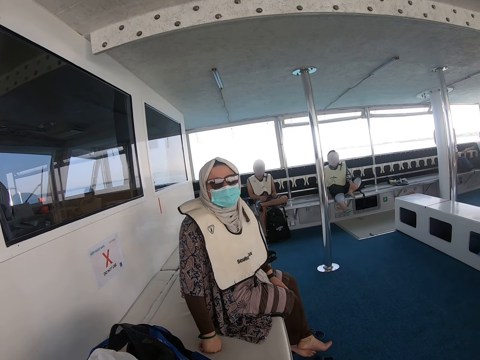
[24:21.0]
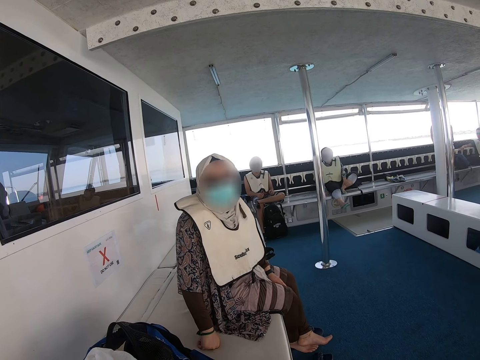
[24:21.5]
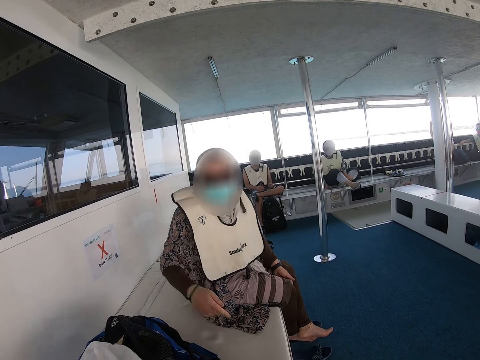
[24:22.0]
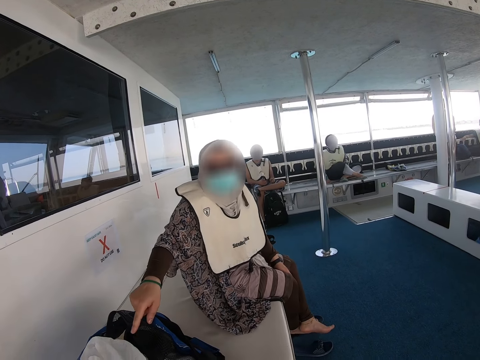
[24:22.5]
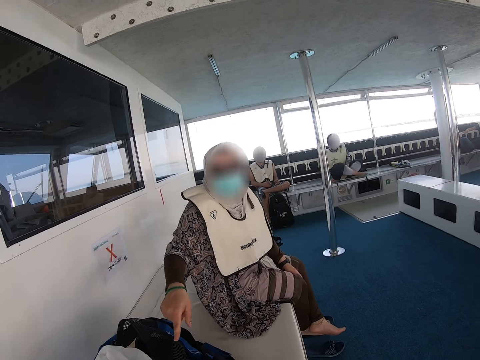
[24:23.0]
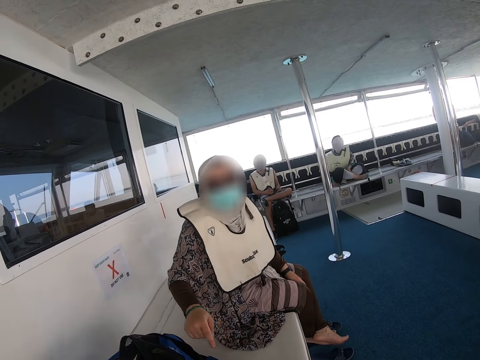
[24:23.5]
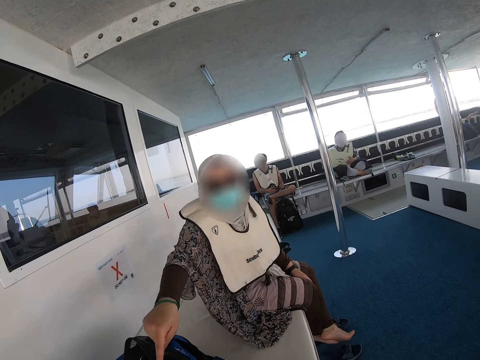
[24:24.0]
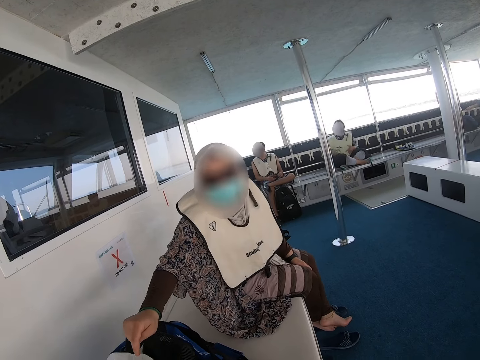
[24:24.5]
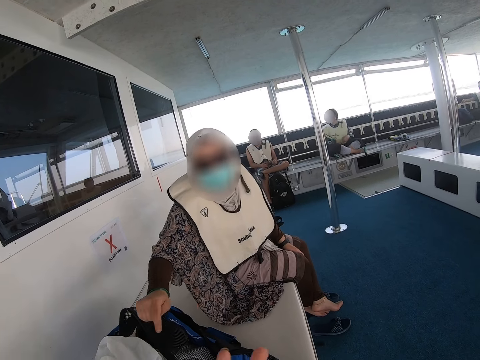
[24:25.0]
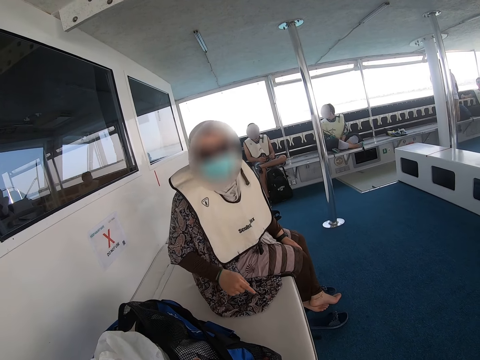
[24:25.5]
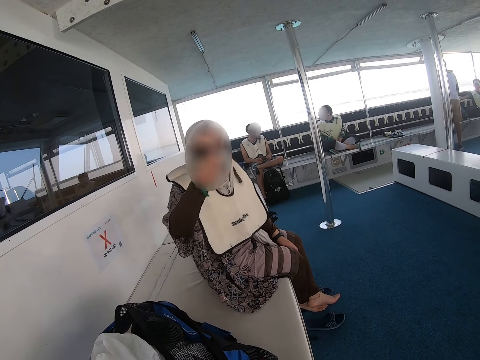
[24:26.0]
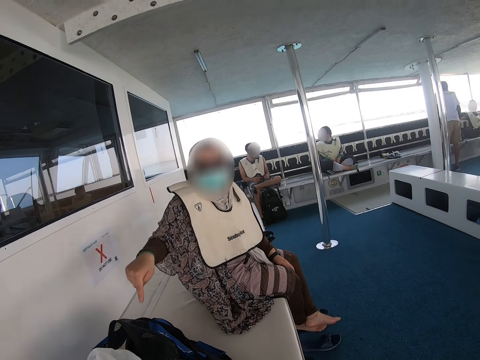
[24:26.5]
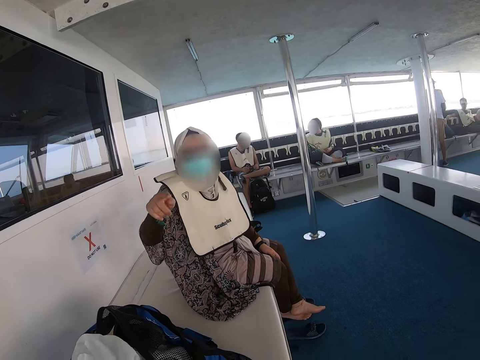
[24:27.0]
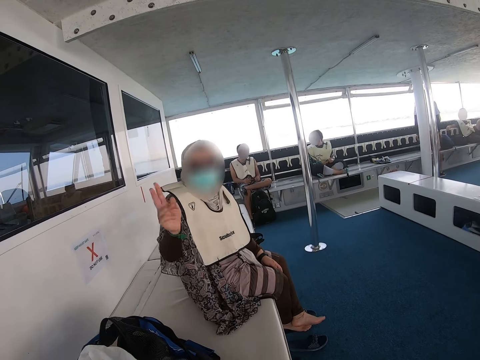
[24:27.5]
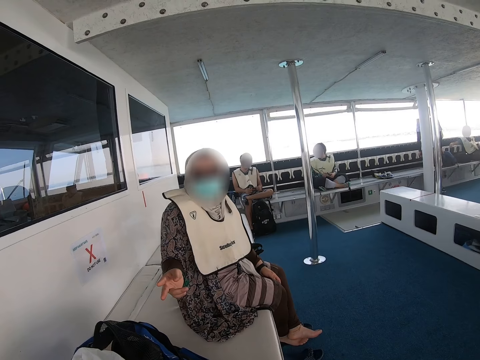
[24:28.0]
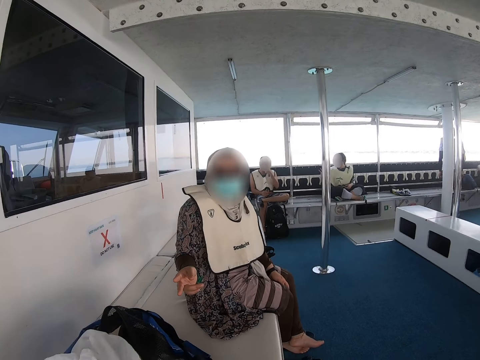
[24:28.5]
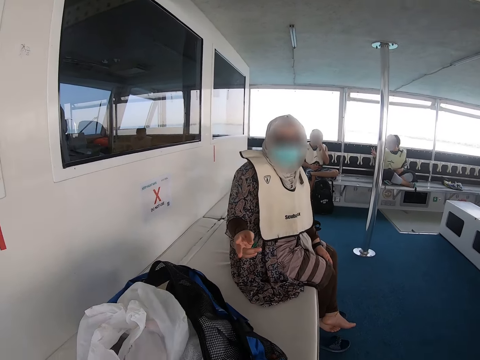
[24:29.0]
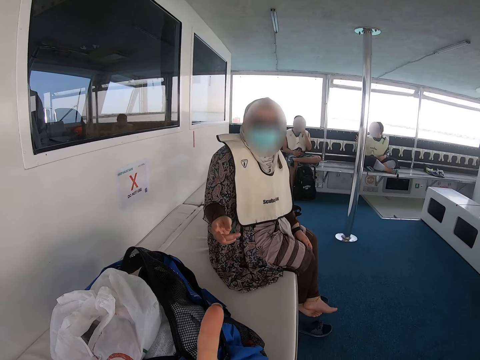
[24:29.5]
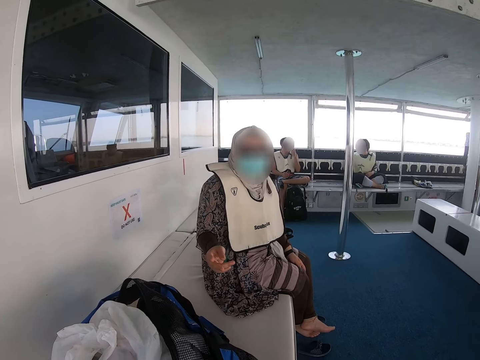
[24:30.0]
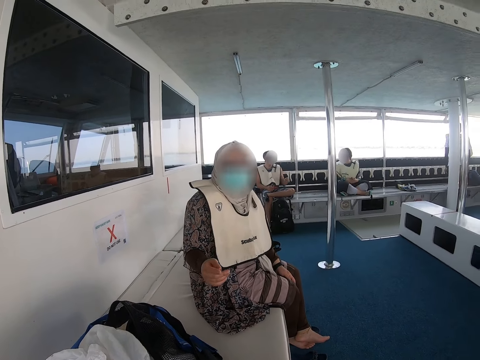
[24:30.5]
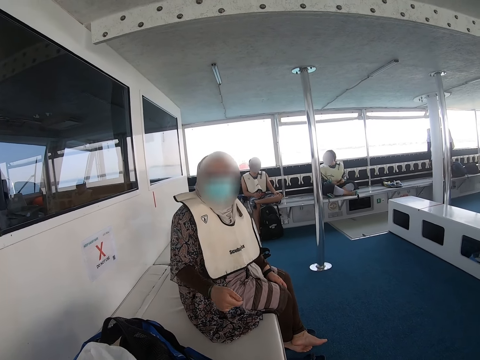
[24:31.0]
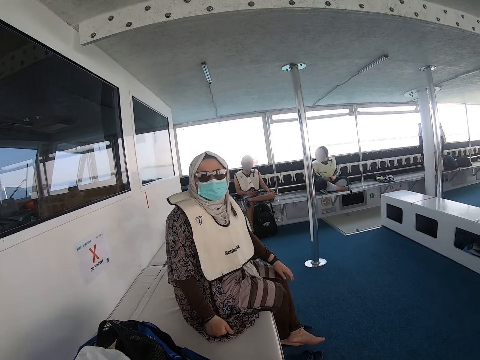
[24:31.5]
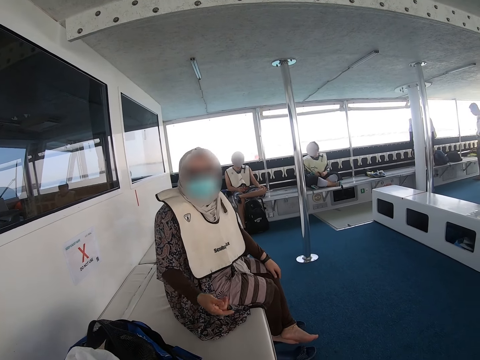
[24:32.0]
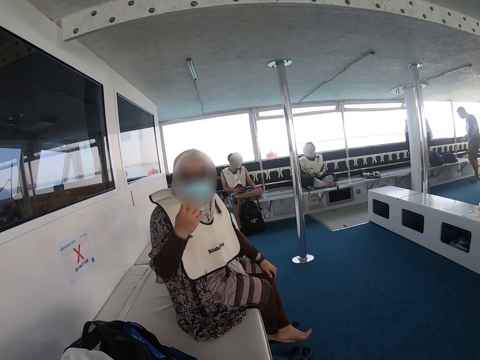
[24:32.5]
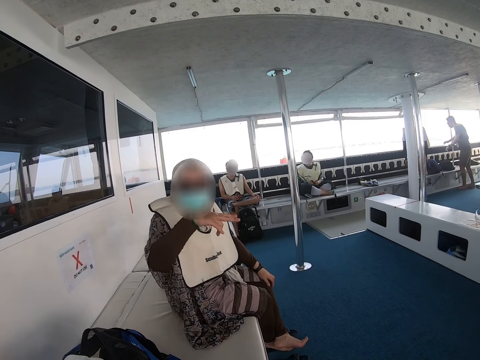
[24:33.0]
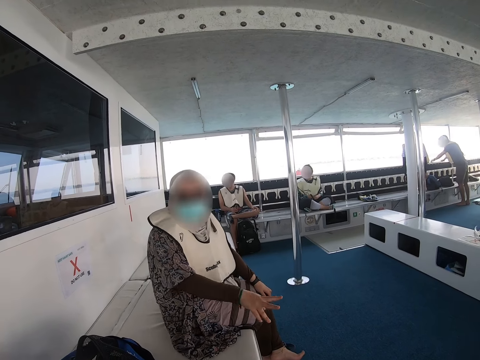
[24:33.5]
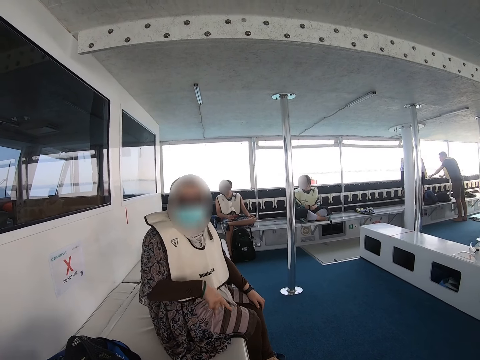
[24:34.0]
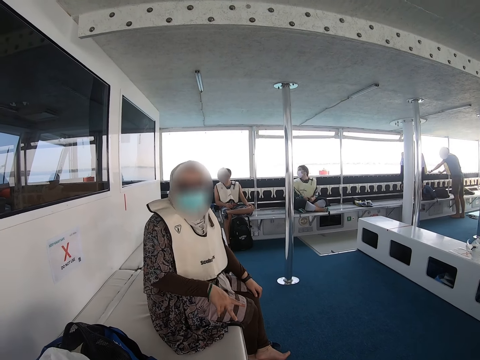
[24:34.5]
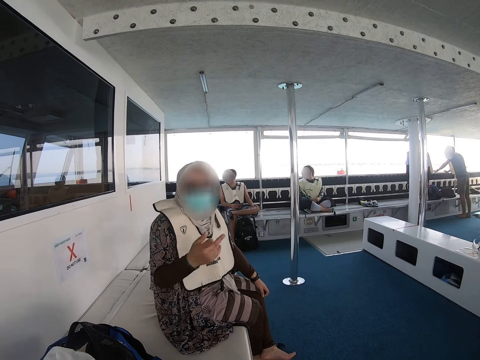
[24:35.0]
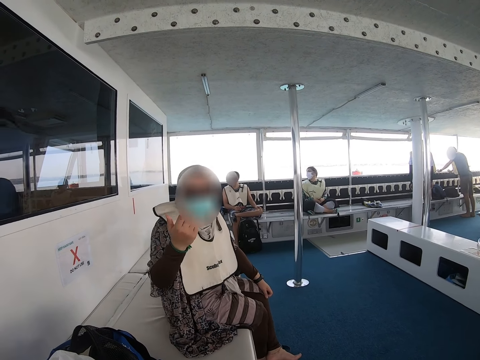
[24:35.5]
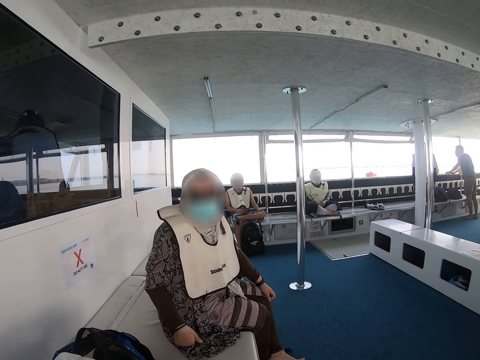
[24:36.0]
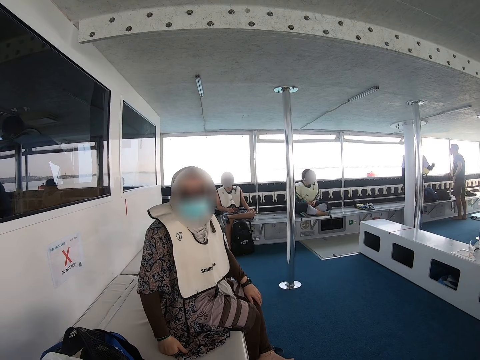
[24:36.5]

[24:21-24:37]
The lady points to something and explains something to the camera wearer. The camera wearer points to the lady. The lady explains something to the camera wearer.

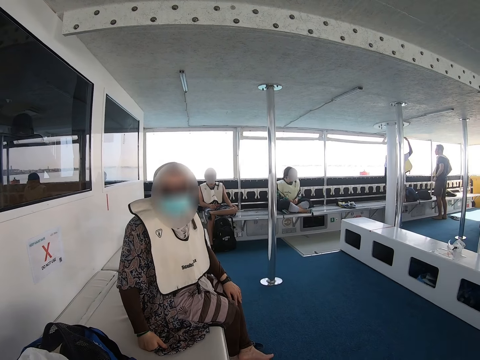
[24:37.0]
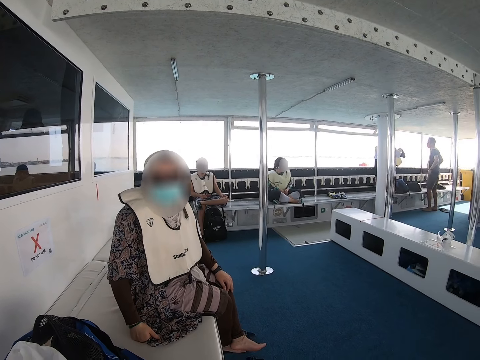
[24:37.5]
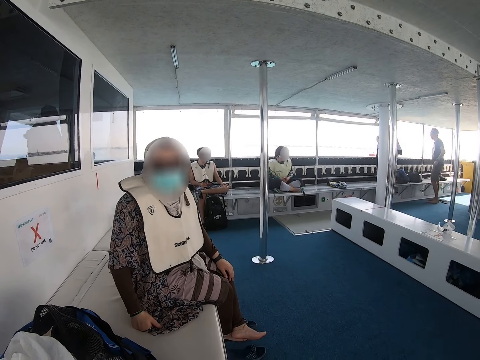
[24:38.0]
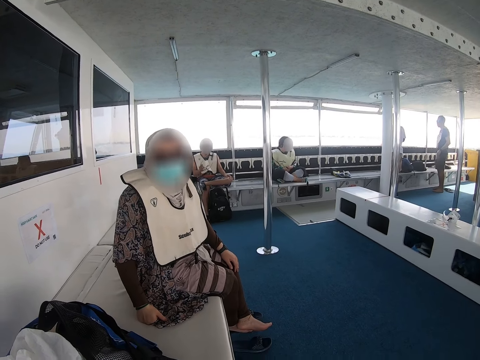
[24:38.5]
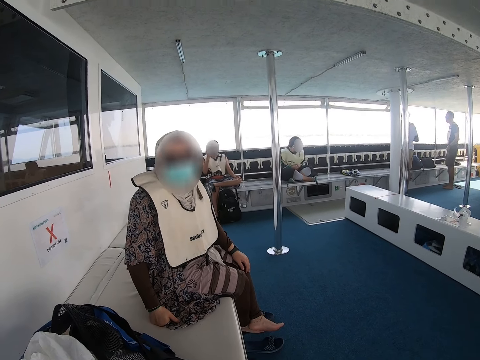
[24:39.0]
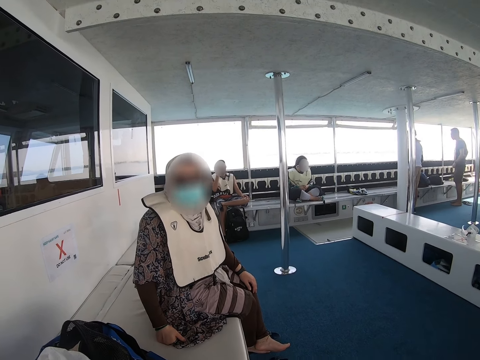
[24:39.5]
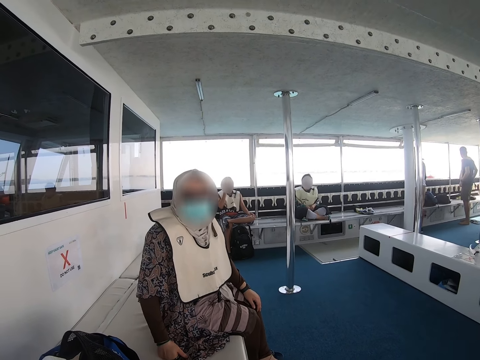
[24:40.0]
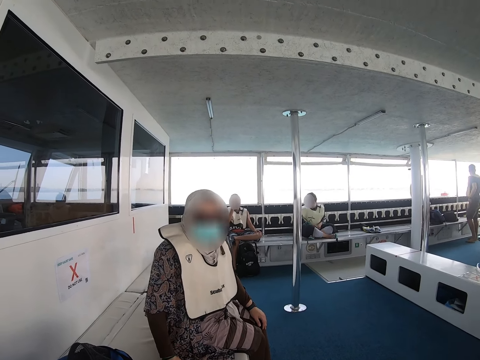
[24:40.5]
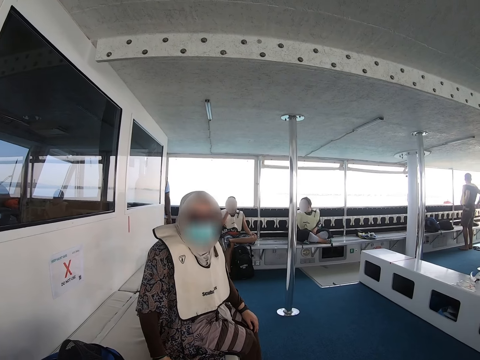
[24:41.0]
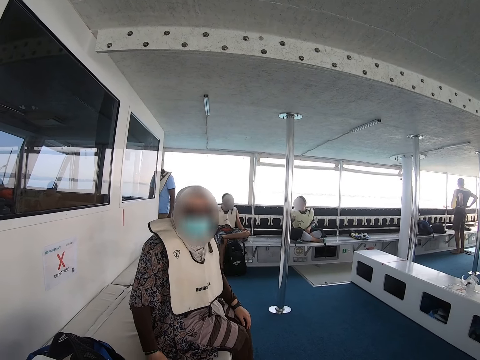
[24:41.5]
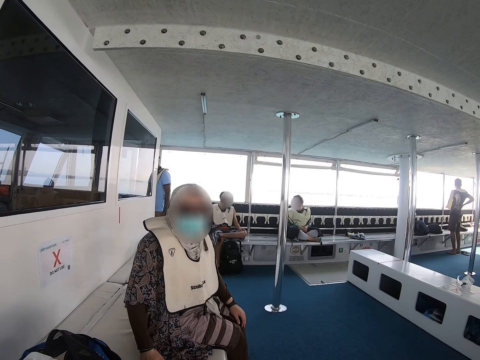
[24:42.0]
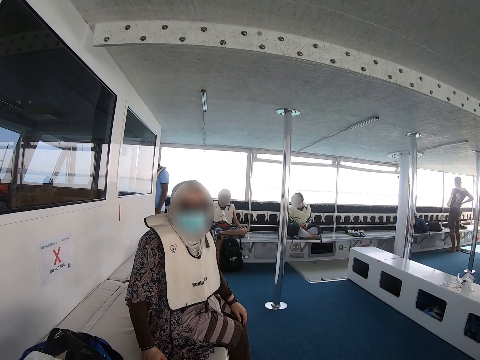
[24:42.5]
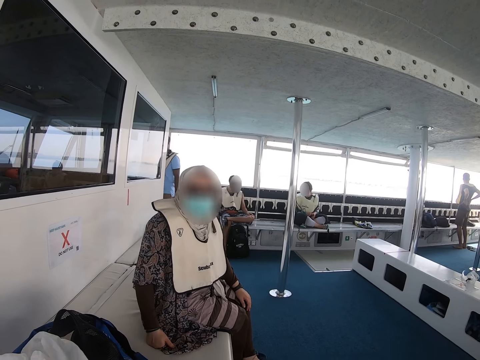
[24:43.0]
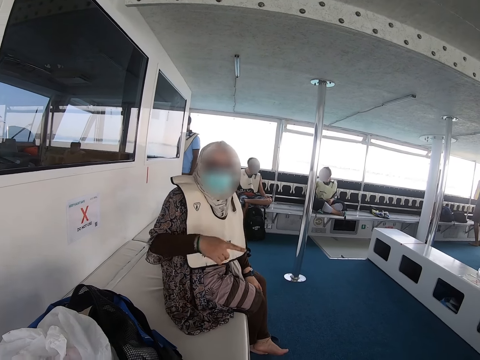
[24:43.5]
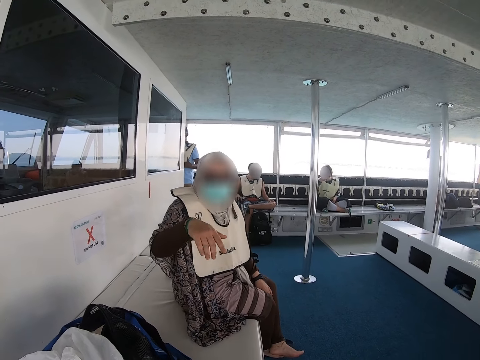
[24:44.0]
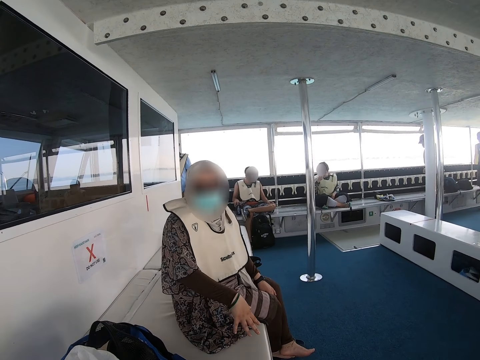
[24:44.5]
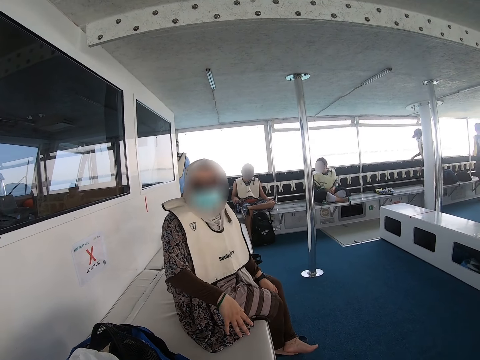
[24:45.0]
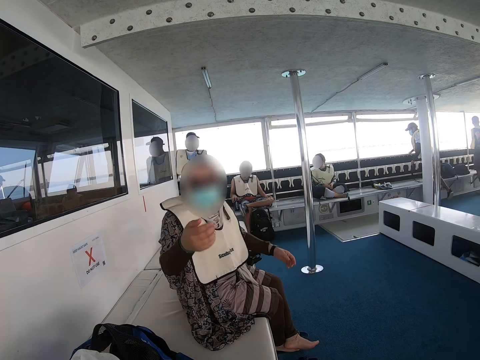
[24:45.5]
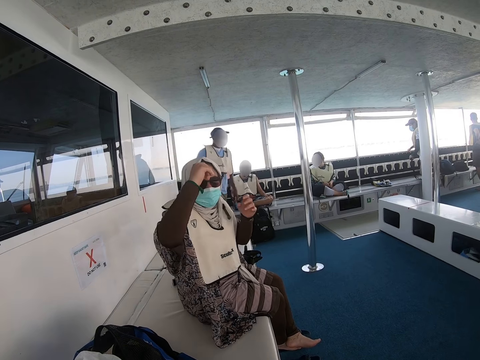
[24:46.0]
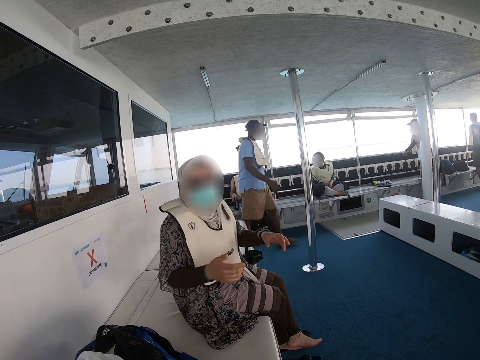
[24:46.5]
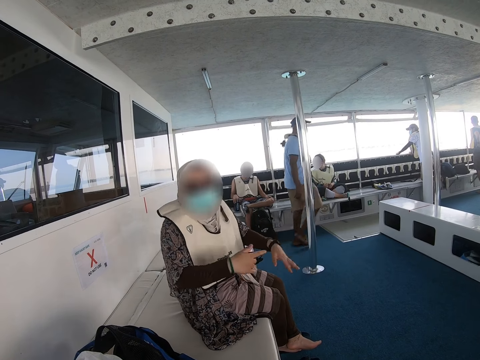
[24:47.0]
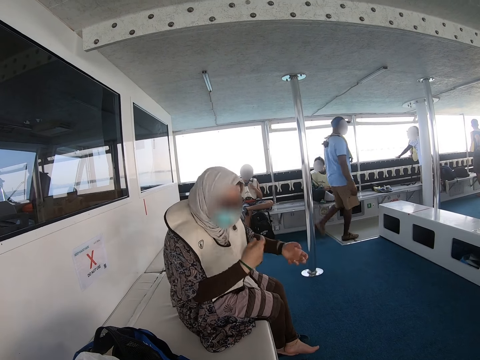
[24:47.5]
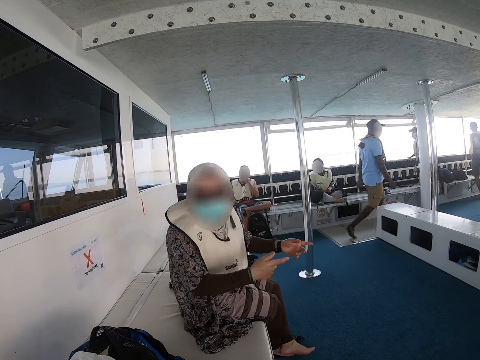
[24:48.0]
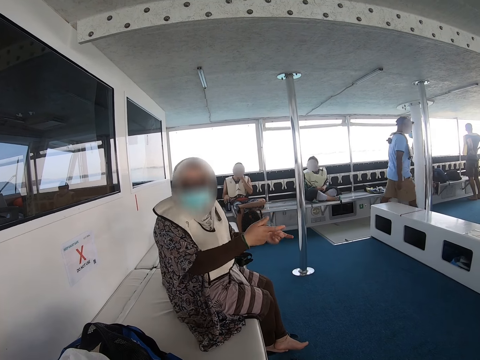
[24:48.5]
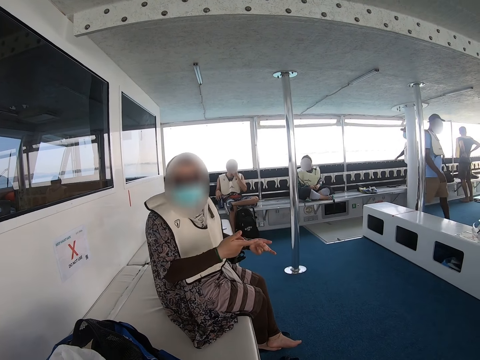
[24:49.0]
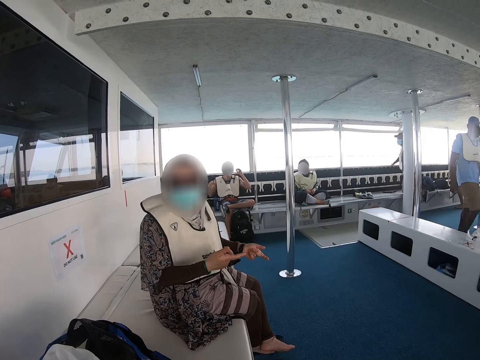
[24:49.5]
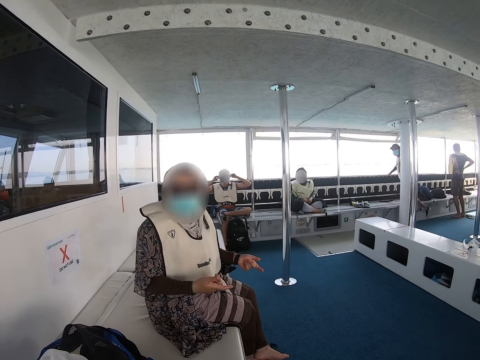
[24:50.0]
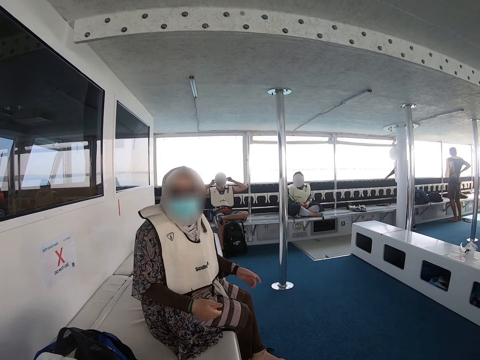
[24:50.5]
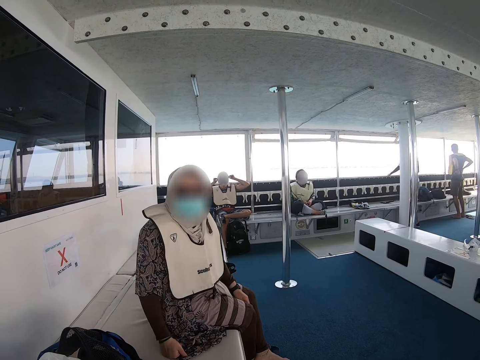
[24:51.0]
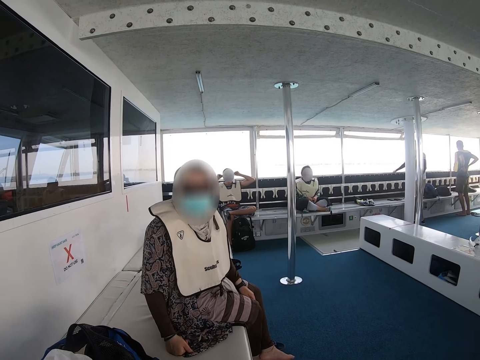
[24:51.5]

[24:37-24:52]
A man walks behind a lady.
